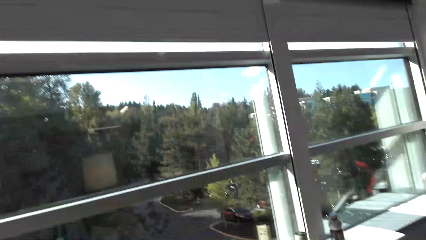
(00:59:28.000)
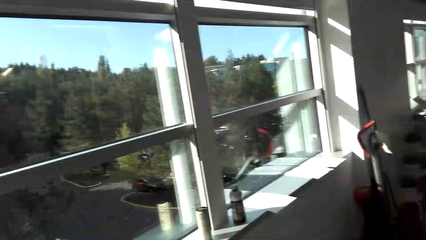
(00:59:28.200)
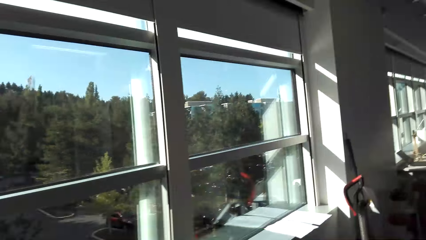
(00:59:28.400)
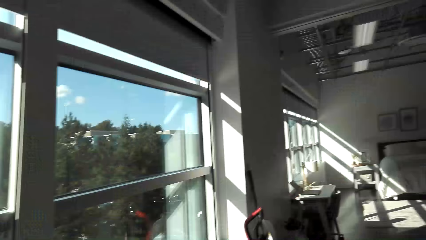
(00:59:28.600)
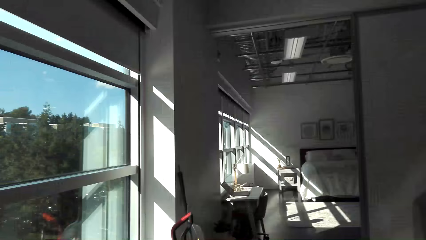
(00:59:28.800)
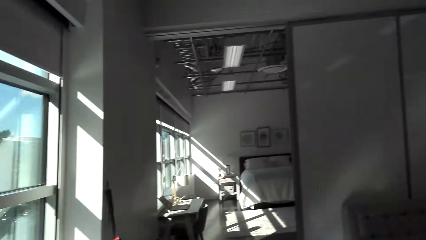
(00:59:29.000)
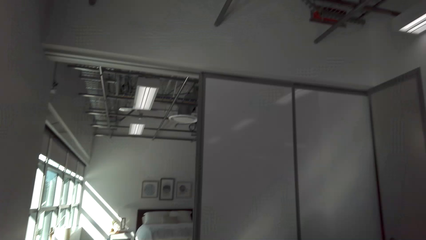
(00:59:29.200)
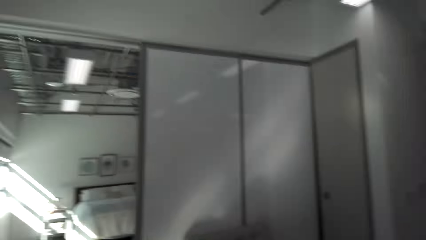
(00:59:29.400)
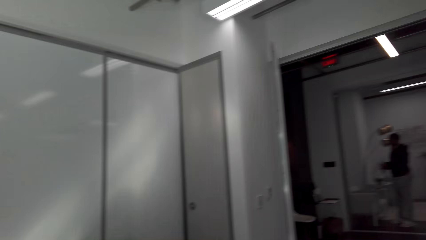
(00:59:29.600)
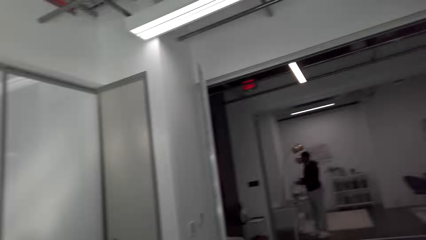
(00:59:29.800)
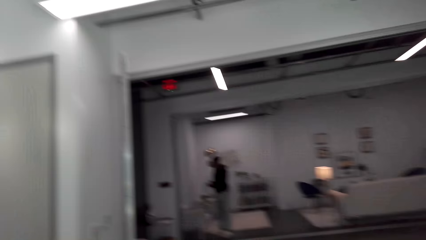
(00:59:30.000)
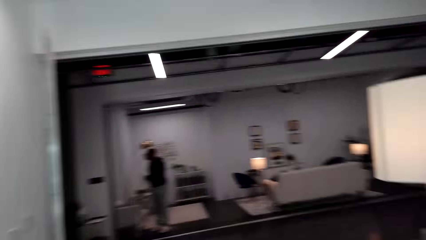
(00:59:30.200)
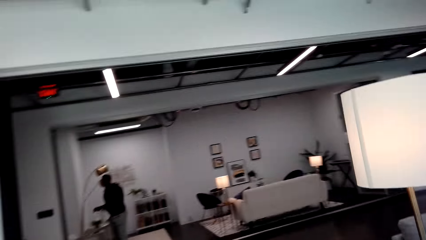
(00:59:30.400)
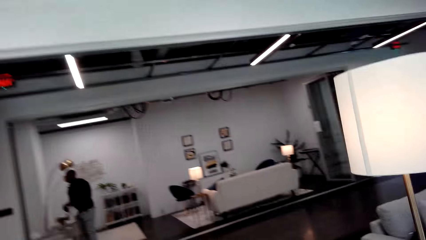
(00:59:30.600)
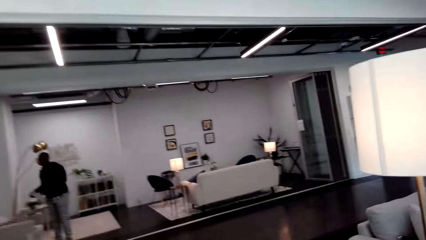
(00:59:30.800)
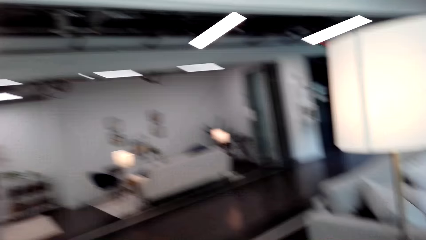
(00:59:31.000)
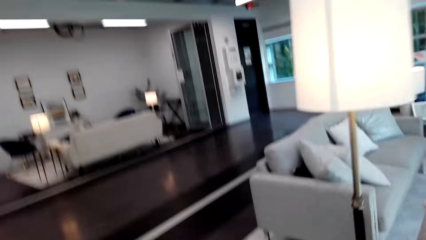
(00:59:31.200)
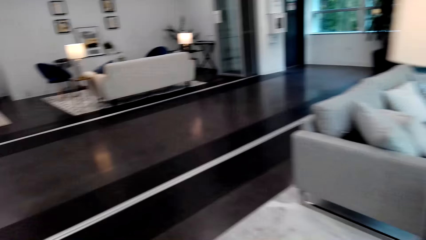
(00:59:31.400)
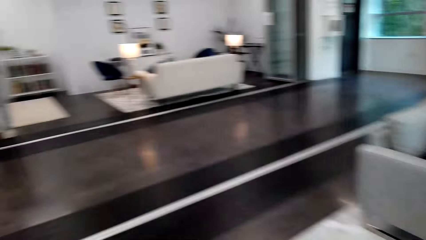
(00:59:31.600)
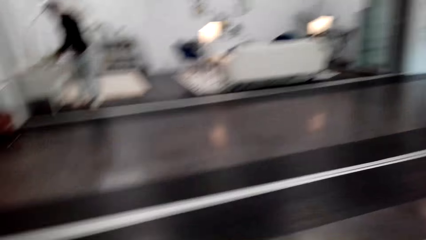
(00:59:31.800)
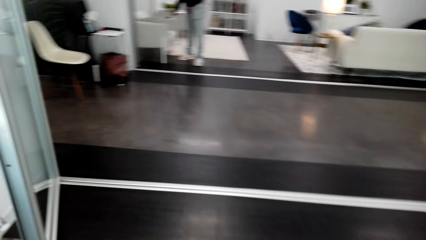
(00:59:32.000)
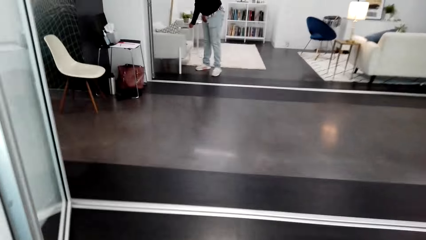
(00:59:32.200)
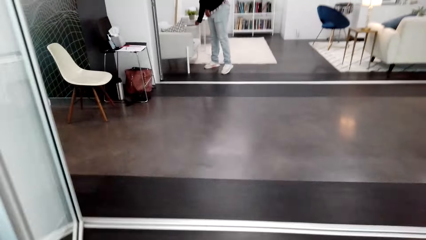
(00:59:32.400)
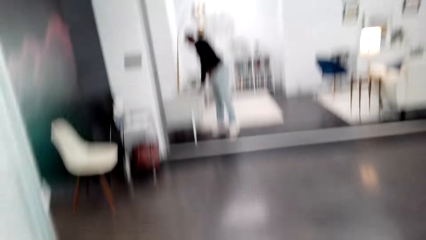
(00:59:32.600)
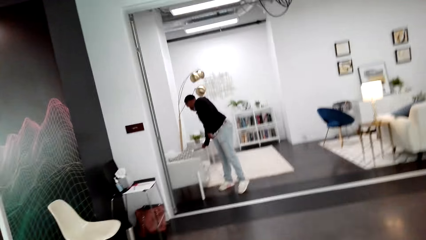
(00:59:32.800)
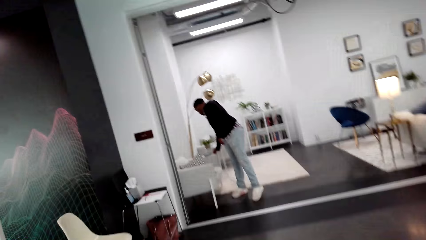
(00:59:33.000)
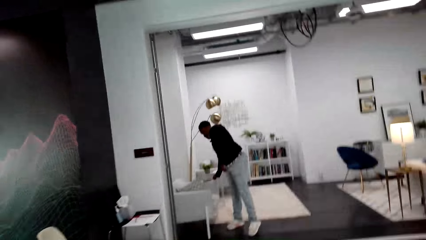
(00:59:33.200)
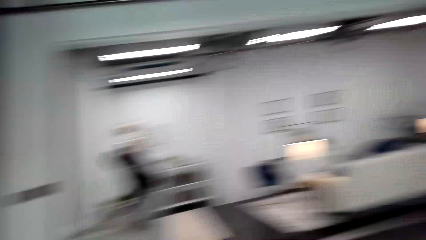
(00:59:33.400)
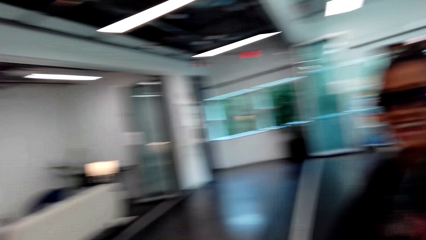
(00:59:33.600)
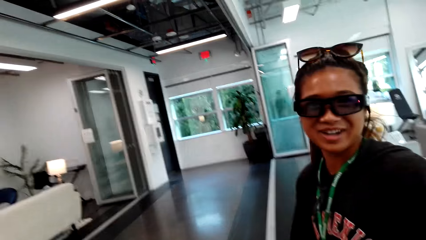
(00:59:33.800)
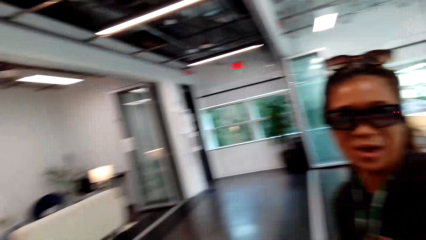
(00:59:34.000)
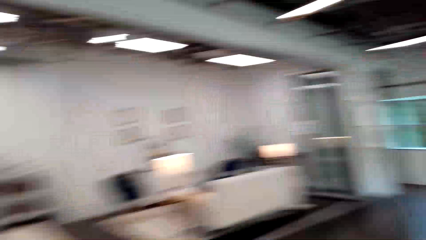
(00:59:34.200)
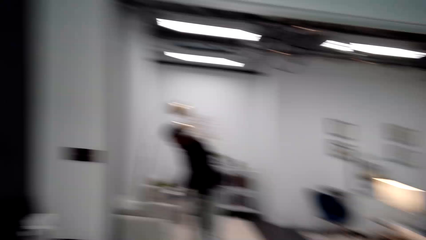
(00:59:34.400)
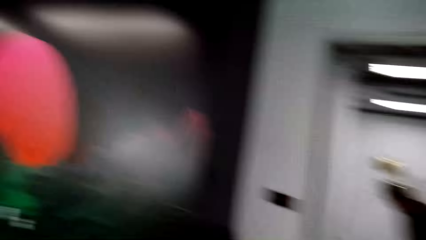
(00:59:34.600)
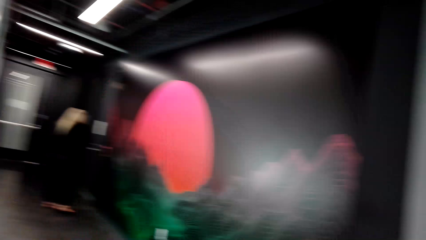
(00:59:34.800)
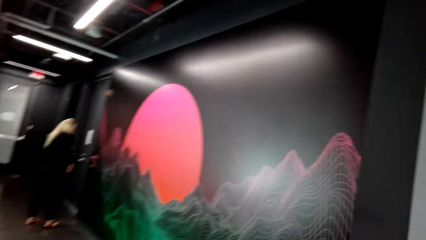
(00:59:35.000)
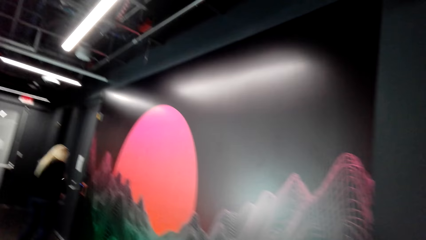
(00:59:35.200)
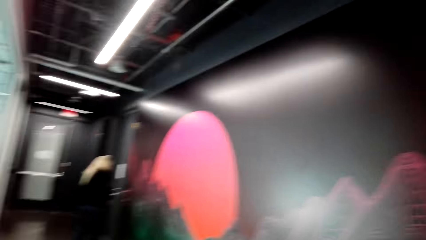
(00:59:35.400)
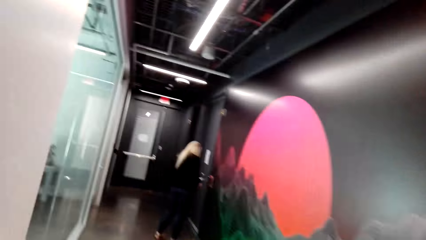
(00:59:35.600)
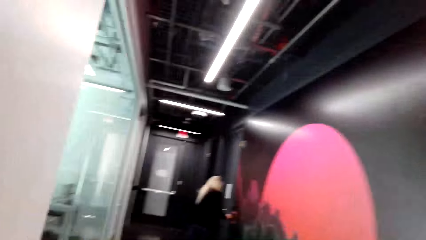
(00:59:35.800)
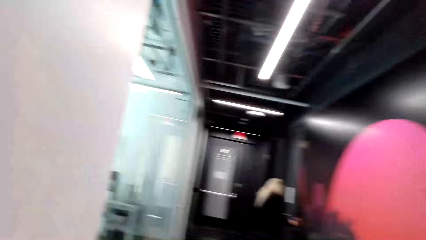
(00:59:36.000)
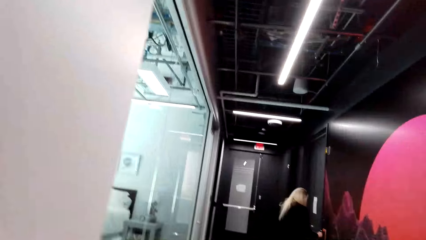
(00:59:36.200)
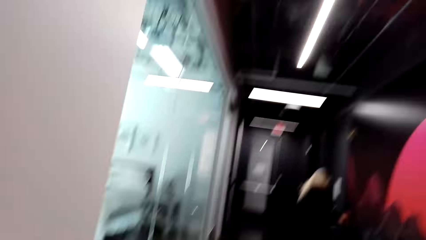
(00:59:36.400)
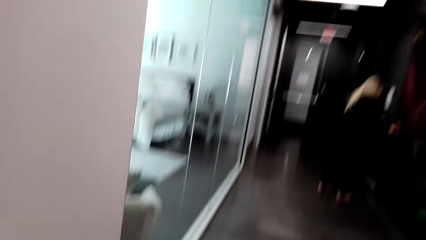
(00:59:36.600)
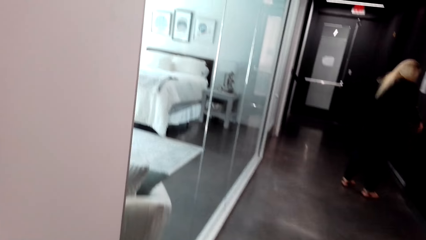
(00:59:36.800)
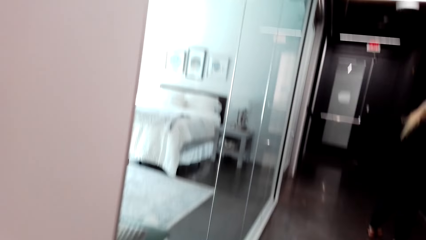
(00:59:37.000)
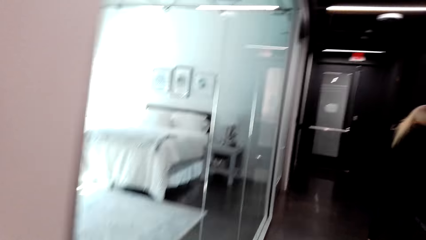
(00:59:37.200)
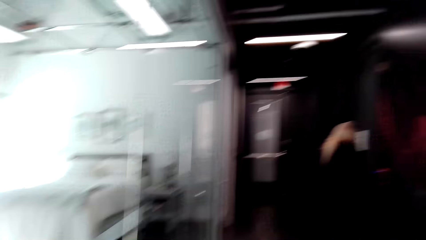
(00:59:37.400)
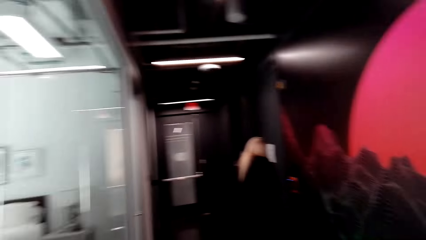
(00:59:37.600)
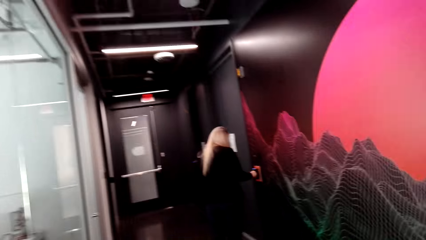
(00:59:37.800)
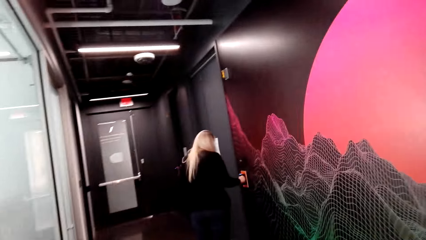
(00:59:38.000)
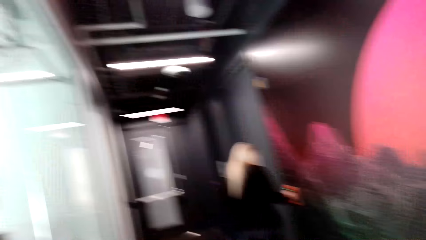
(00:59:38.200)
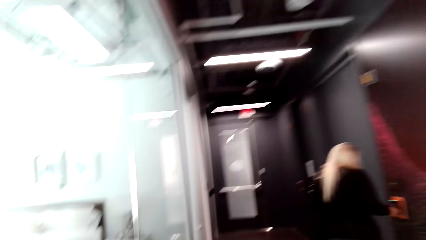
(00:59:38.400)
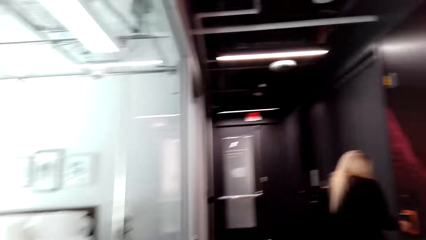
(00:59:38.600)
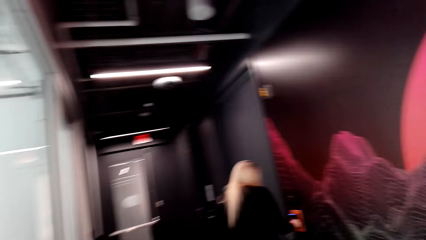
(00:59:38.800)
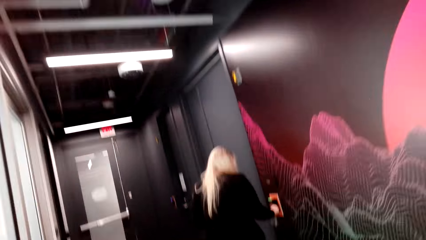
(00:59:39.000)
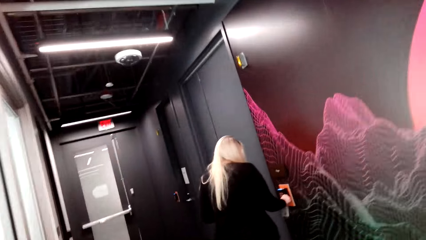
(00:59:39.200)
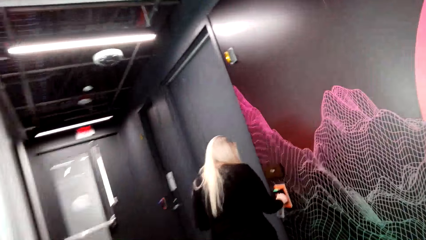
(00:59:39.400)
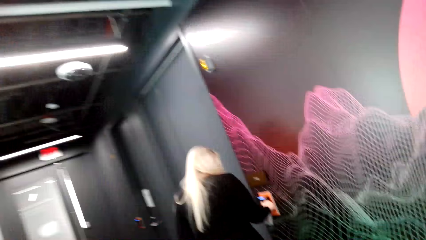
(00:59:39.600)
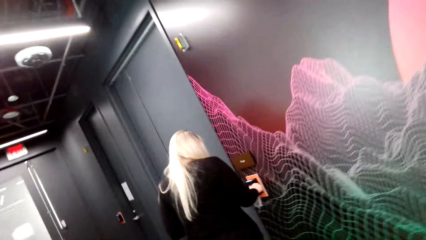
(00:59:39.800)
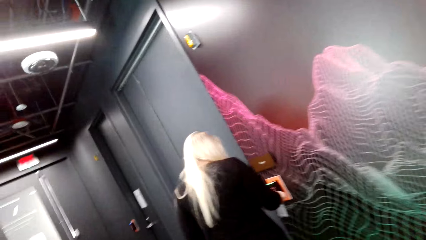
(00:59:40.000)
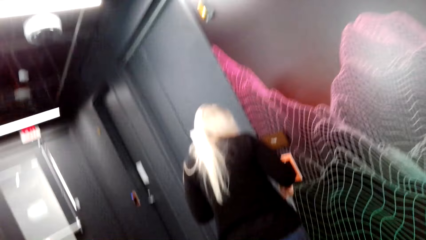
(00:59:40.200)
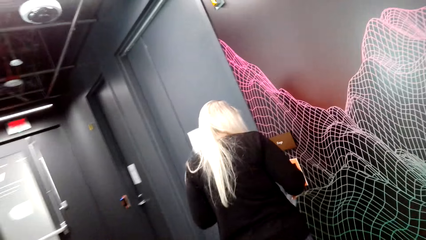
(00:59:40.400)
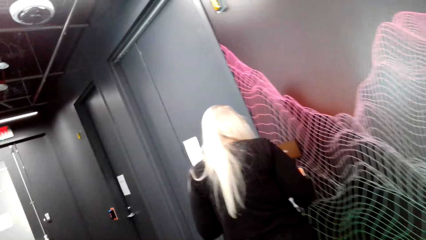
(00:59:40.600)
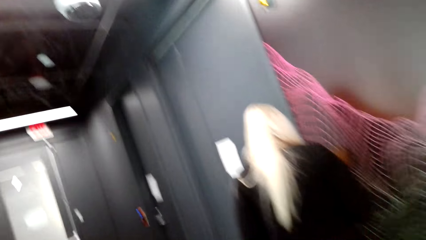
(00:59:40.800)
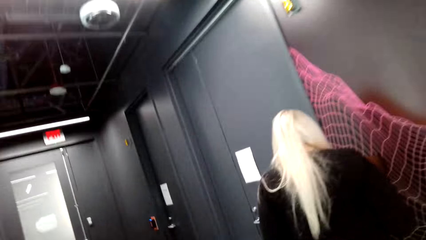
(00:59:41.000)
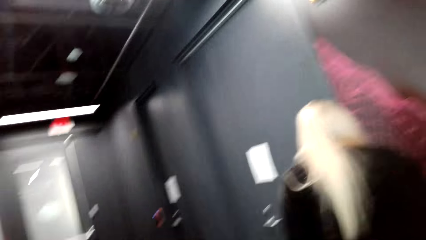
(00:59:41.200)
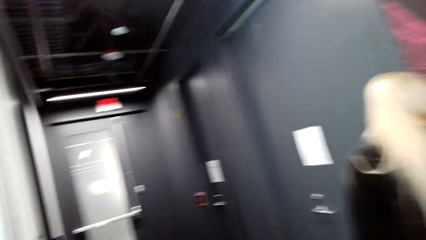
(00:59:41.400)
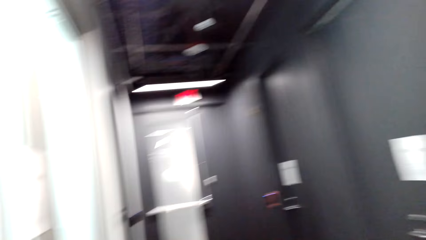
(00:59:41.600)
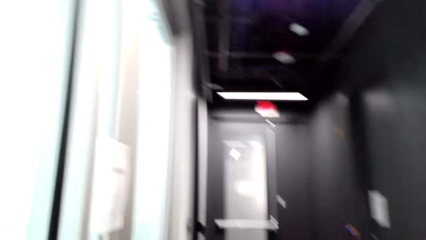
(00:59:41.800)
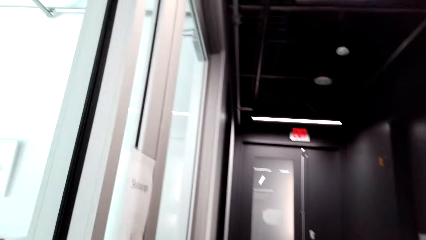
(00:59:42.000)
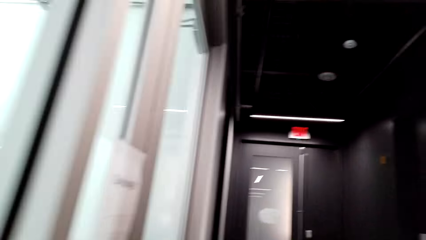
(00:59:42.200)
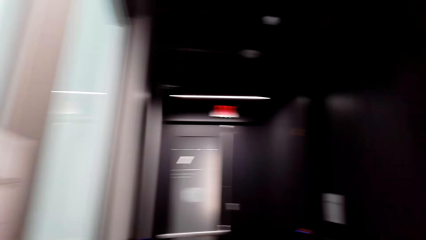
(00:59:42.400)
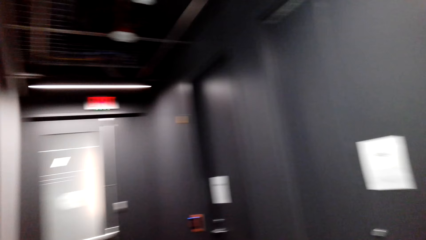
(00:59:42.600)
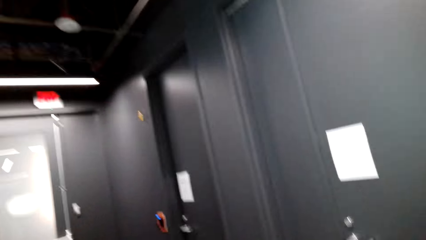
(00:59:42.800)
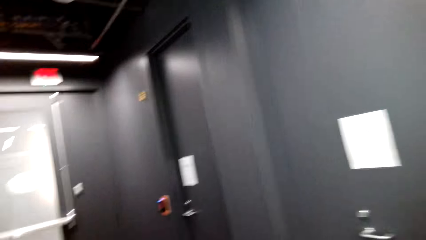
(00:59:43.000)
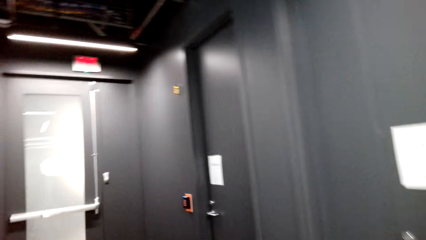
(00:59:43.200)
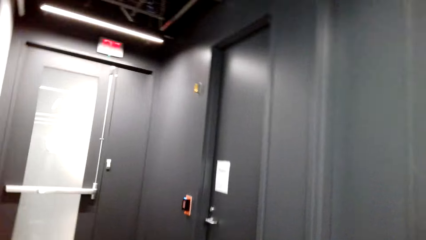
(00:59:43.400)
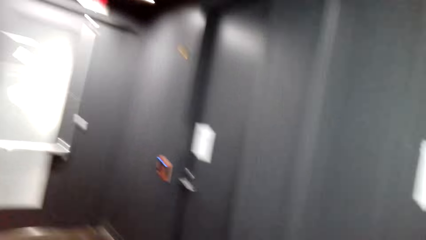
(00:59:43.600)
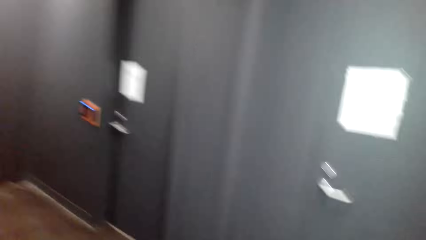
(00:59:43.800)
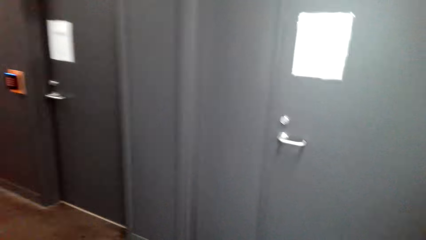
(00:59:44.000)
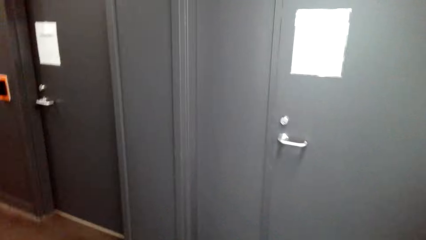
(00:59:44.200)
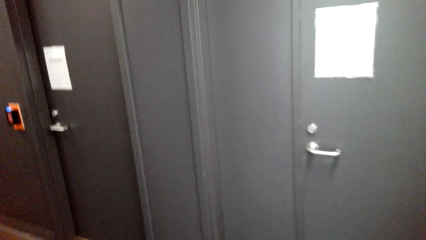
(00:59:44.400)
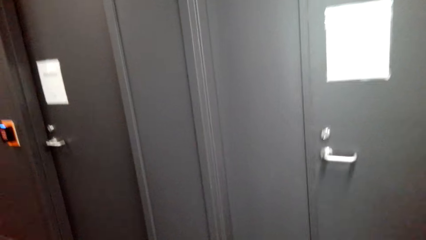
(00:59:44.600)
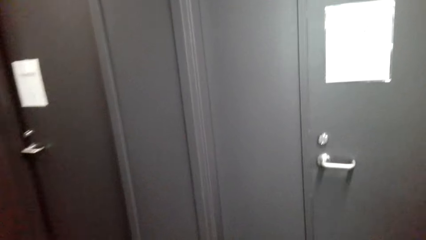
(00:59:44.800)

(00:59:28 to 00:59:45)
The camera wearer walks in the house. A person stands in the room. The woman walks in the house. Another person sits in the room. The camera wearer talks to the woman. They walk in the house.
